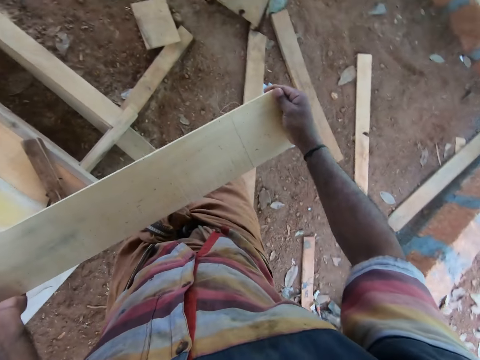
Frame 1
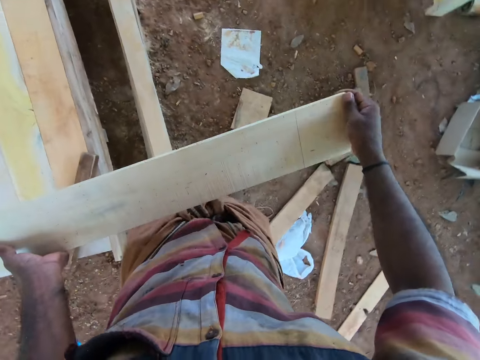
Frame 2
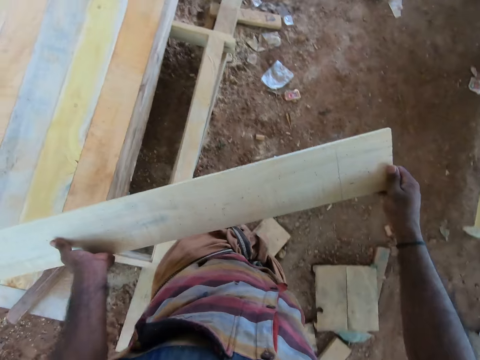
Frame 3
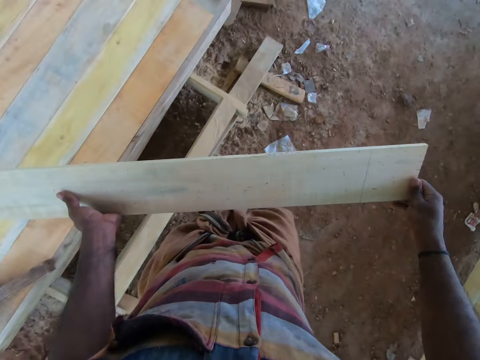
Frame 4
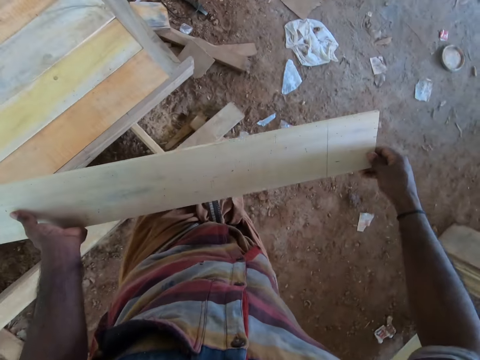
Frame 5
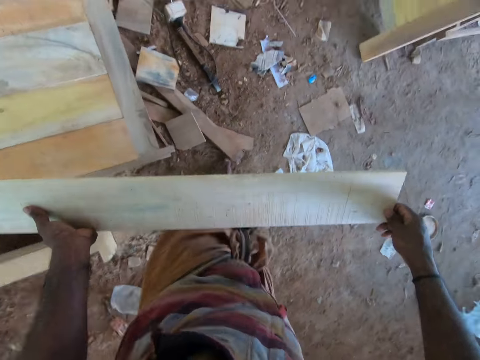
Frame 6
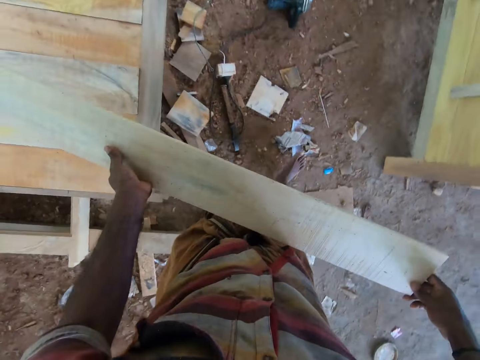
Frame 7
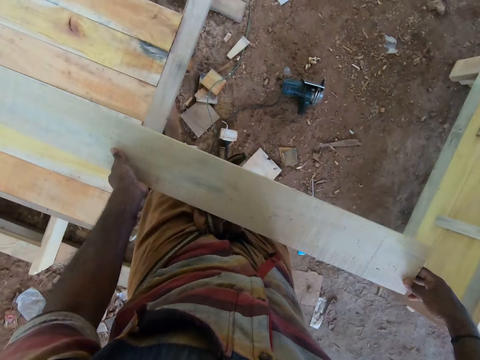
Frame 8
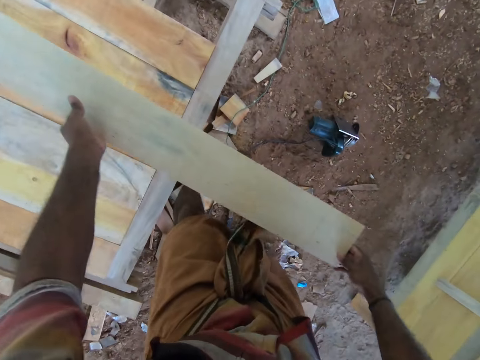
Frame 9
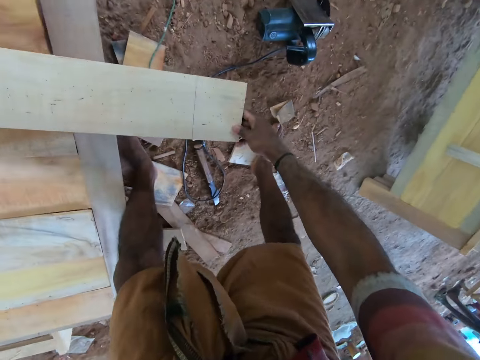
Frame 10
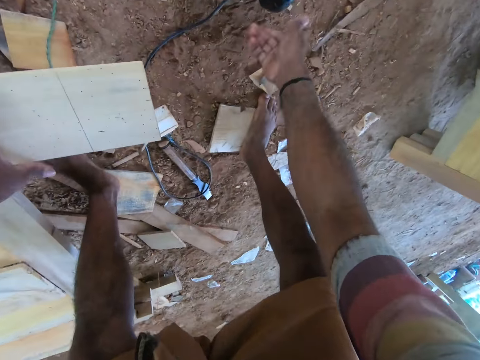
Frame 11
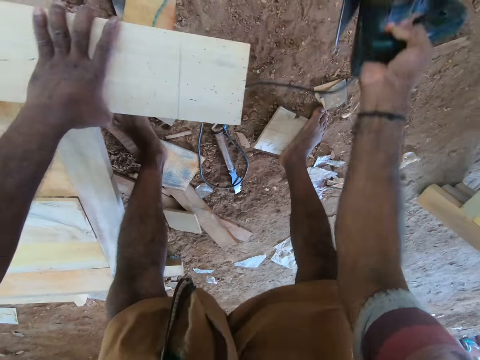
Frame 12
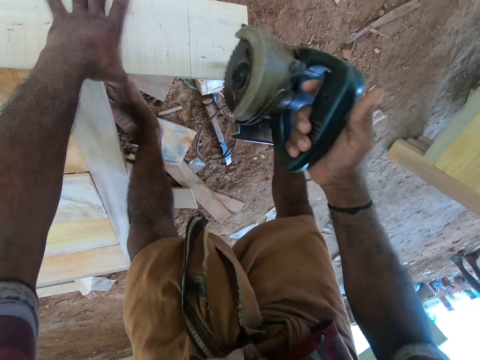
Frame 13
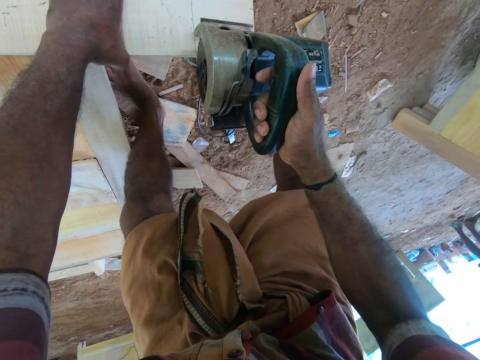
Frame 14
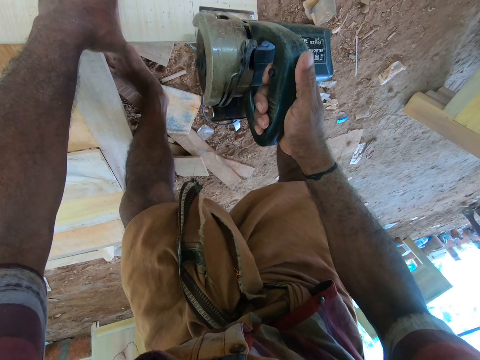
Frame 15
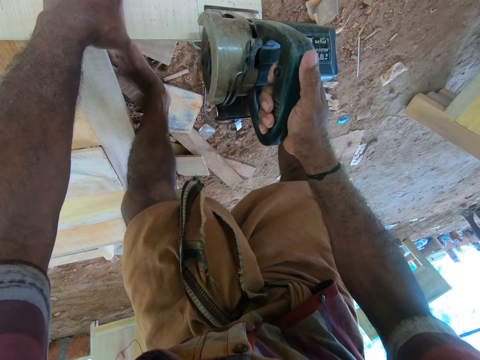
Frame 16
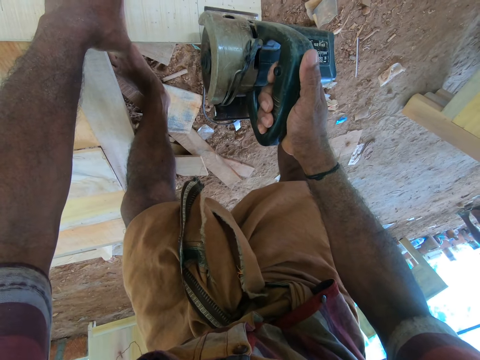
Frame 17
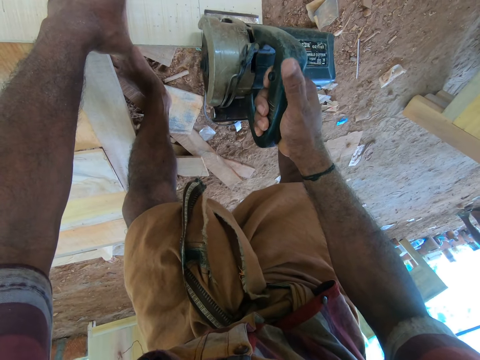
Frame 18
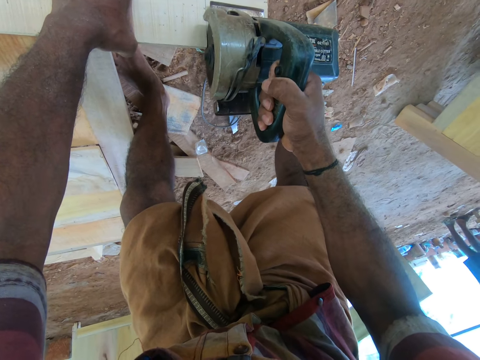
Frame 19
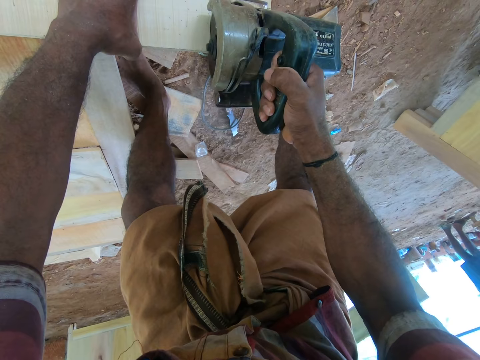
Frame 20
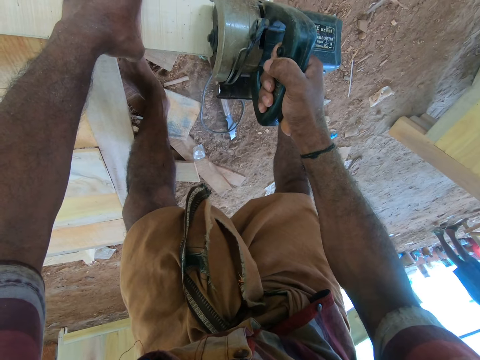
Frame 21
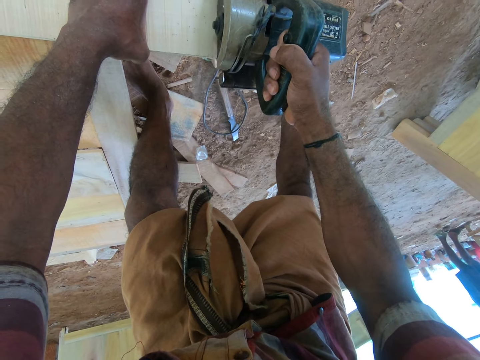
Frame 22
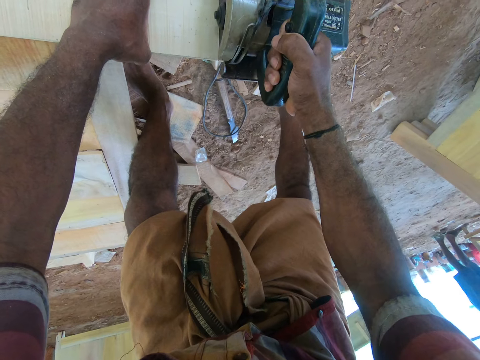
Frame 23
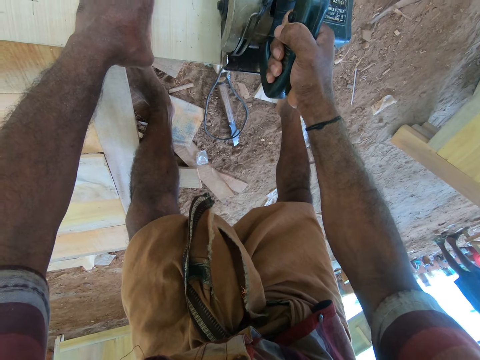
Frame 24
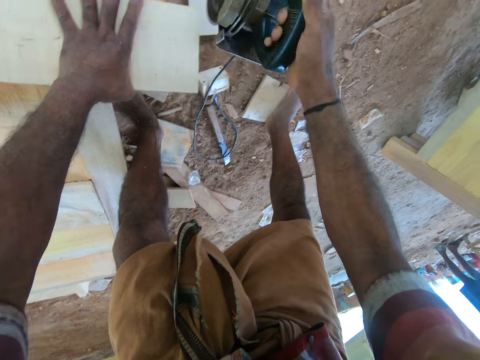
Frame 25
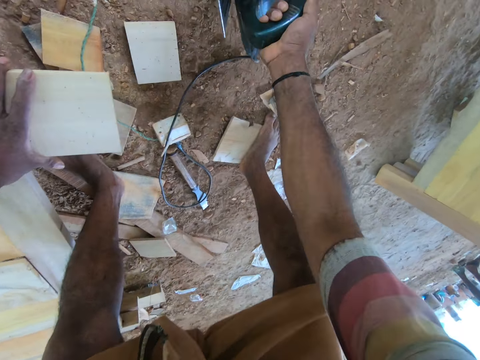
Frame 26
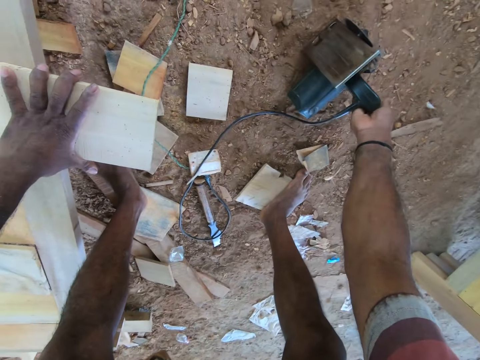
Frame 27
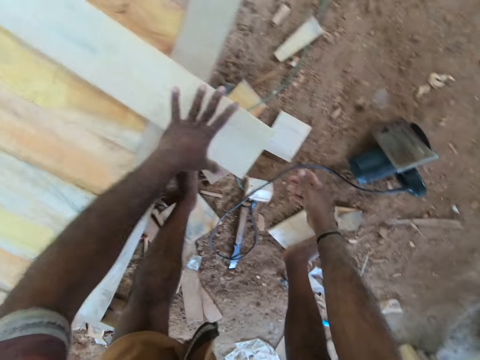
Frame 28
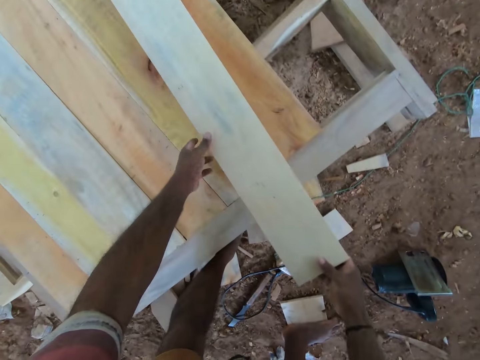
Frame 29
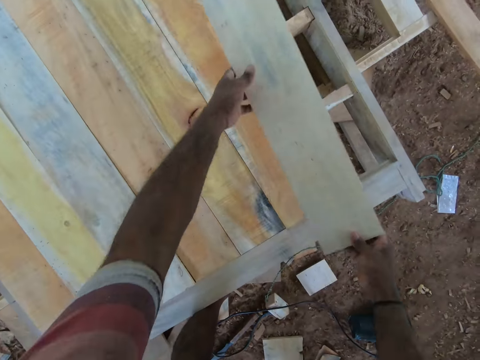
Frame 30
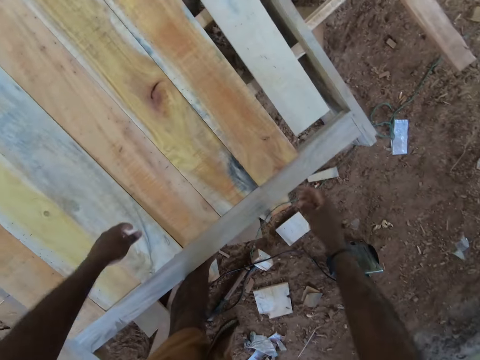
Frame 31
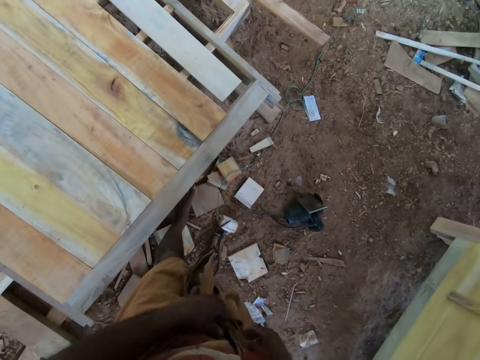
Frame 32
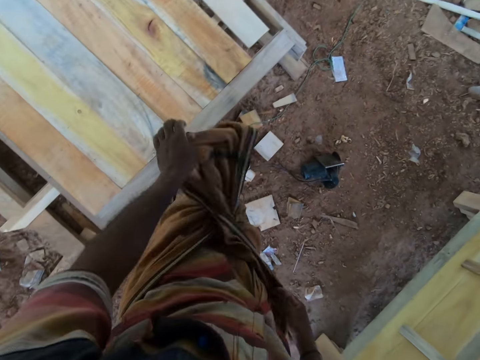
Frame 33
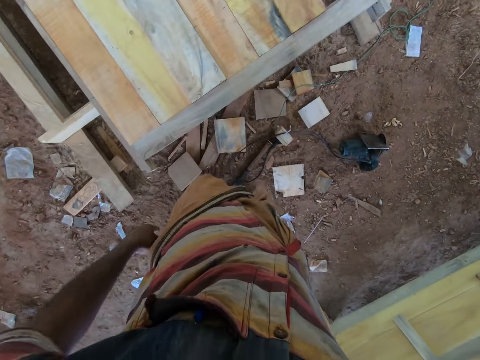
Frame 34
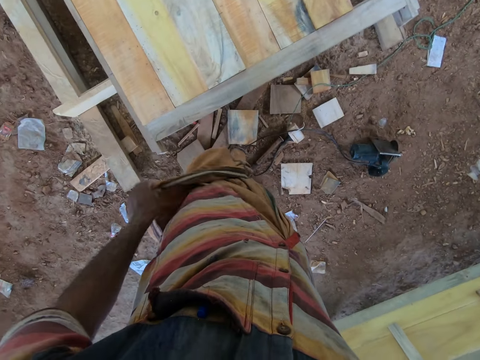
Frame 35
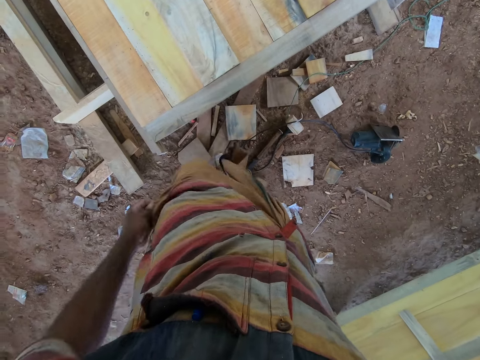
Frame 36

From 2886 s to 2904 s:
The camera wearer holds the wood with both hands. He carries the wood with both hands. He drops the plank on the wooden frame with his hands. He places his left hand on the plank on the wooden frame. He carries the circular saw from the ground with his right hand. He saws the plank on the wooden frame with the circular saw in his right hand. He holds the wood with the left hand. He drops the circular saw on the ground with his right hand. He carries the plank from the wooden frame with his hands. He drops the plank on the wooden frame with his hands.

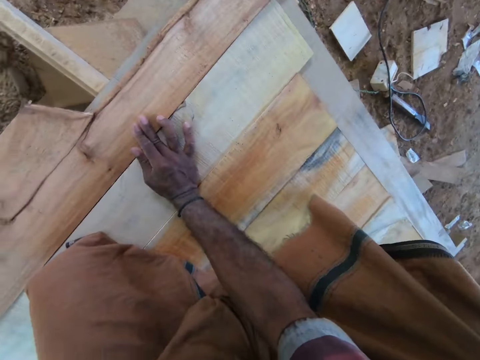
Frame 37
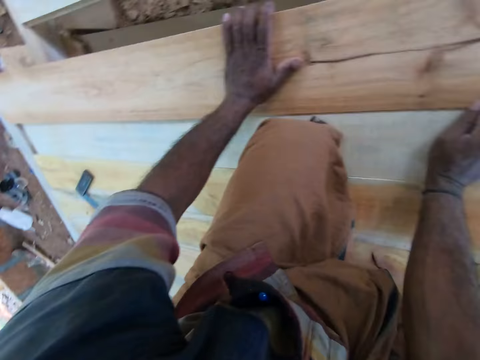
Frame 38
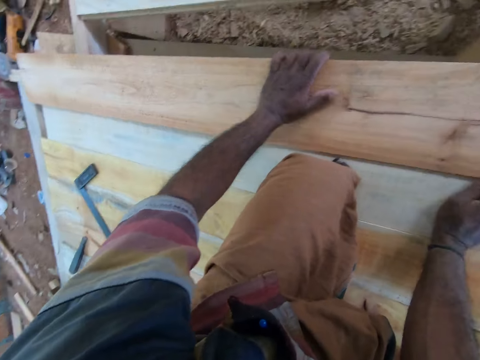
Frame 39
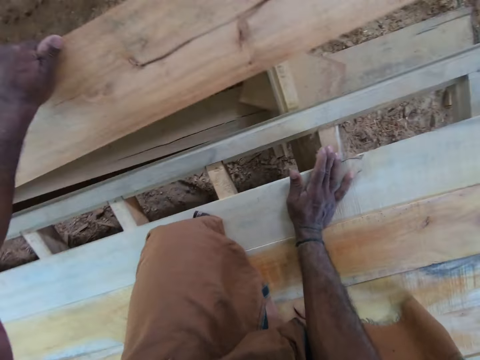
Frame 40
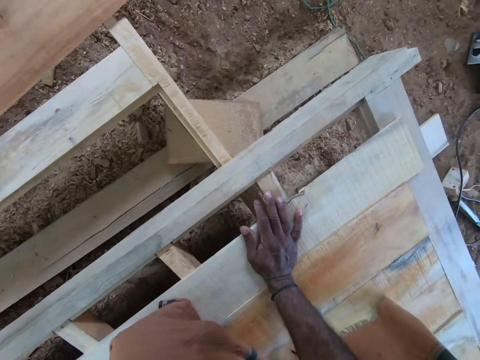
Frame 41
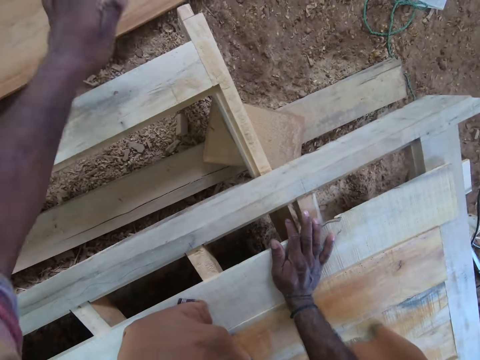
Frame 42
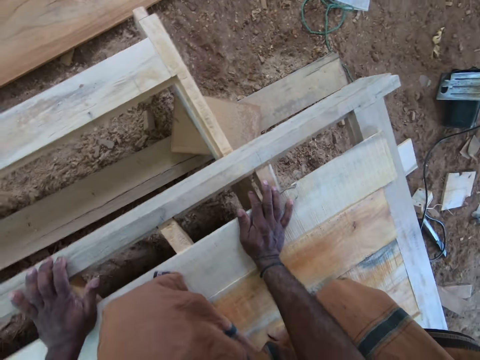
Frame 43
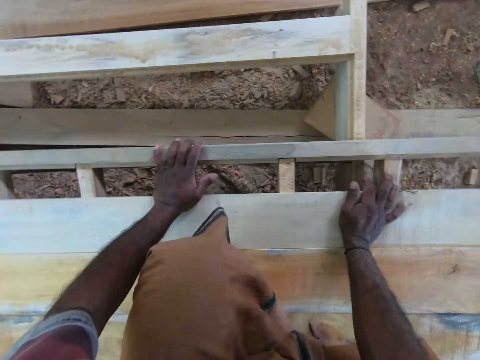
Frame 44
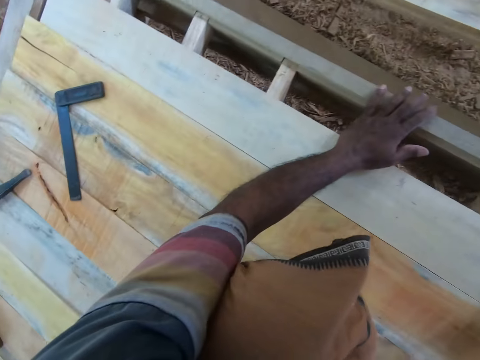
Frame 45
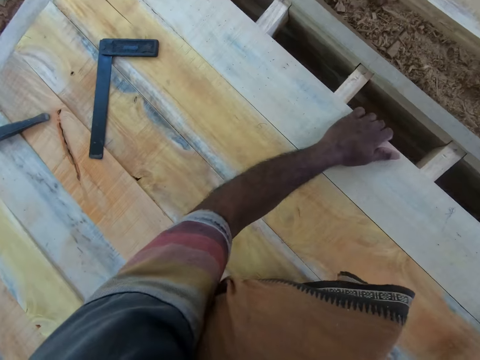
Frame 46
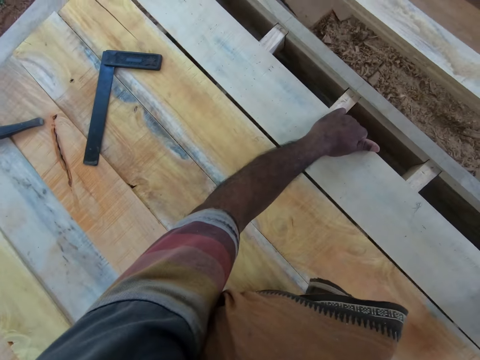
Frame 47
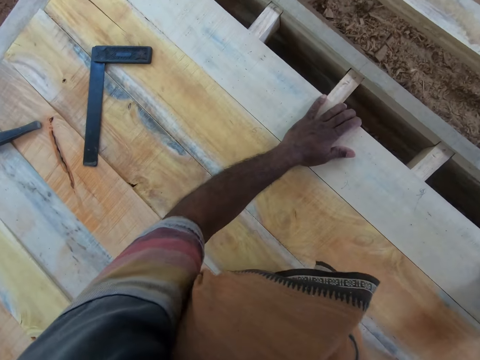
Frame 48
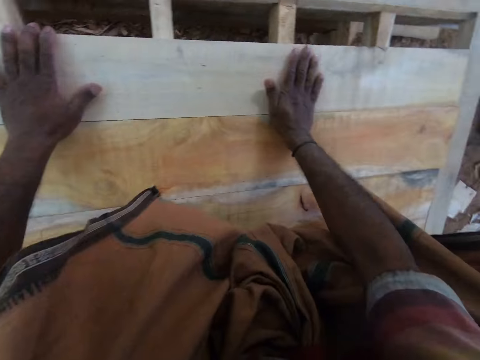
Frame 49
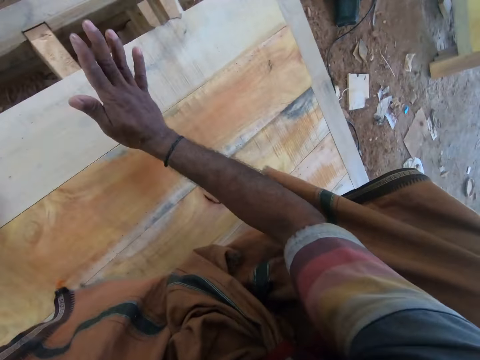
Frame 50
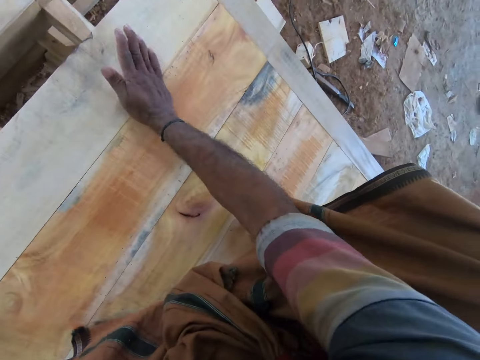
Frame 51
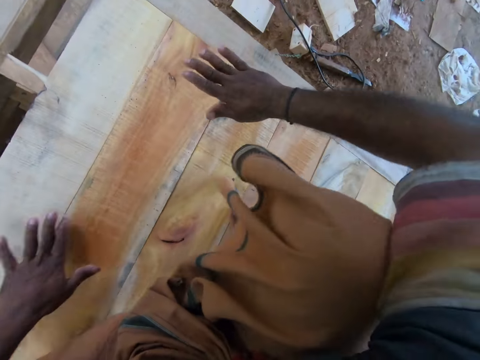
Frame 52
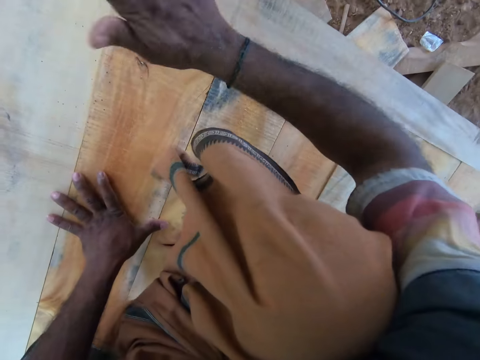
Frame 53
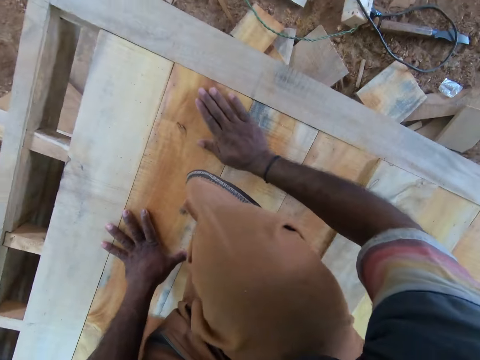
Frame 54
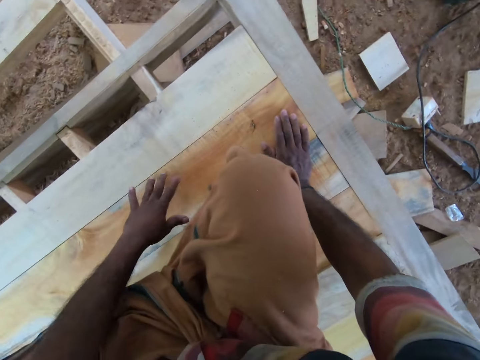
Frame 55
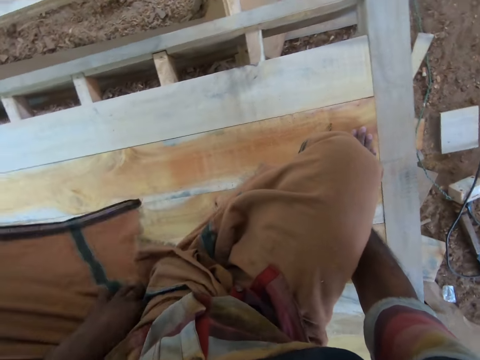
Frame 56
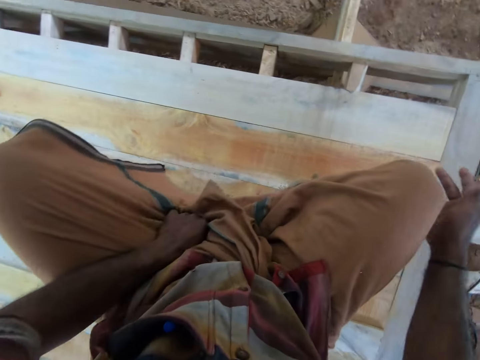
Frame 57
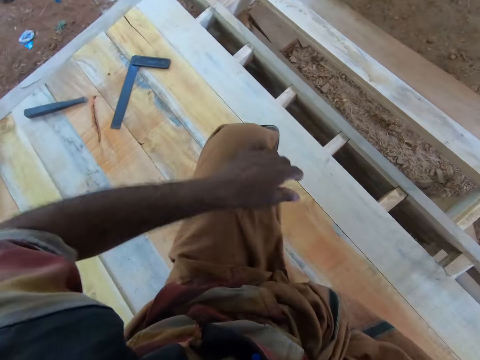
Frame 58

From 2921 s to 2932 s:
The camera wearer carries the plank from the wooden frame with his left hand. He drops the plank on the floor with his left hand. He moves a plank on the wooden frame with his hands. He aligns the wood with both hands on the stretch. He hits the planks on the wooden frame with his right hand. He places the right hand on the wood.
